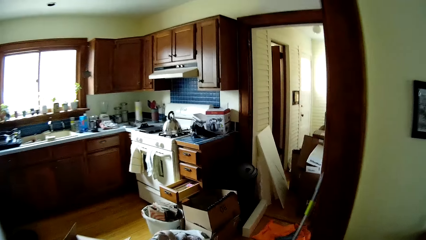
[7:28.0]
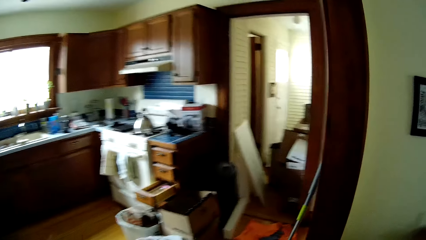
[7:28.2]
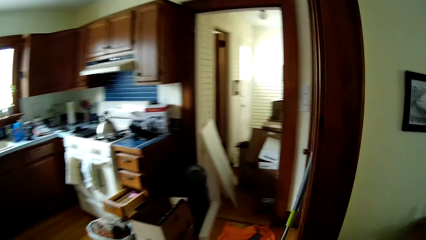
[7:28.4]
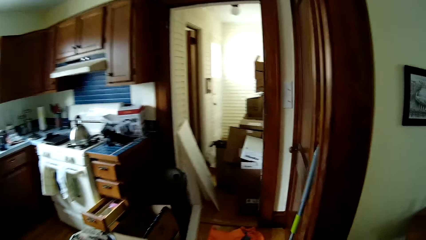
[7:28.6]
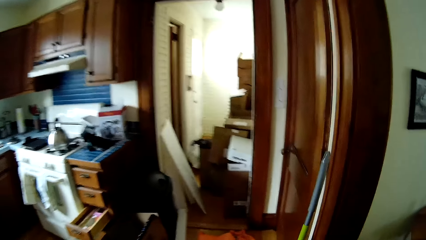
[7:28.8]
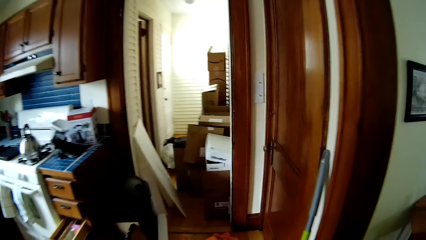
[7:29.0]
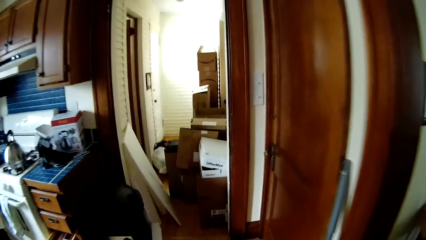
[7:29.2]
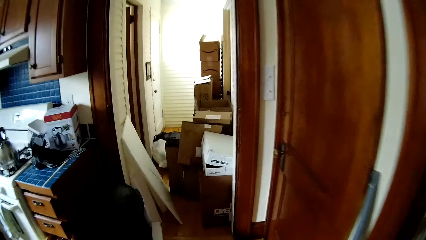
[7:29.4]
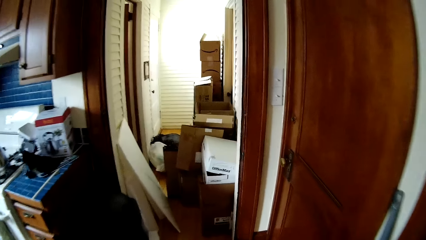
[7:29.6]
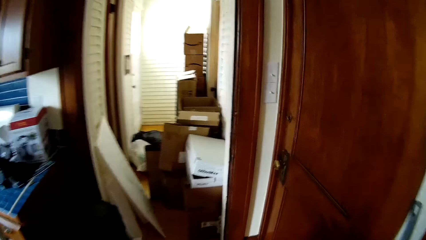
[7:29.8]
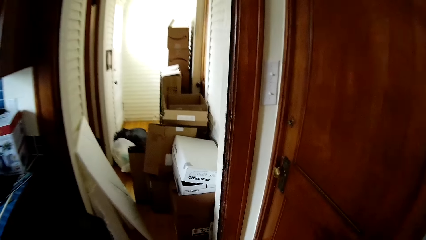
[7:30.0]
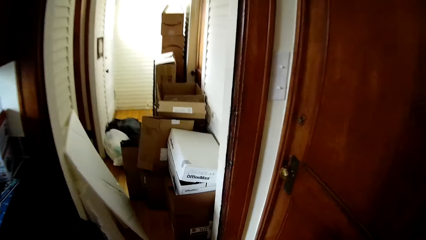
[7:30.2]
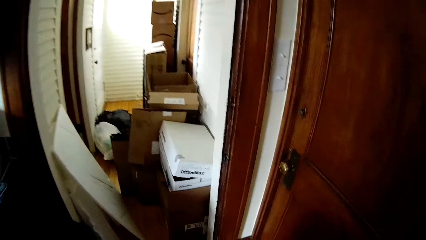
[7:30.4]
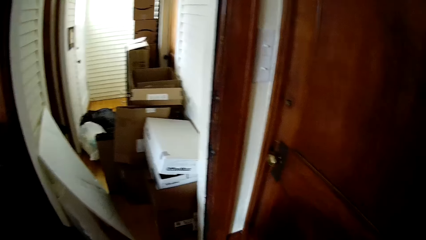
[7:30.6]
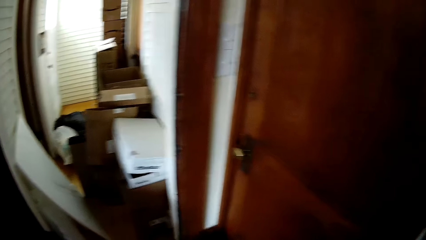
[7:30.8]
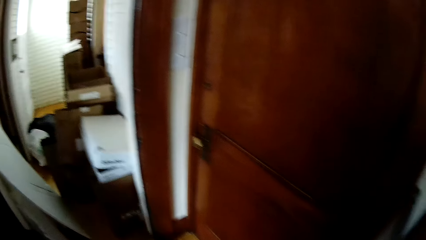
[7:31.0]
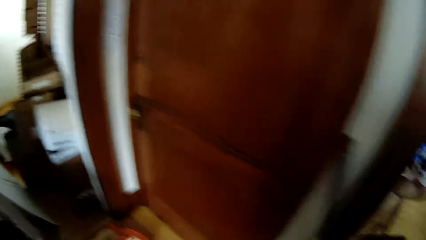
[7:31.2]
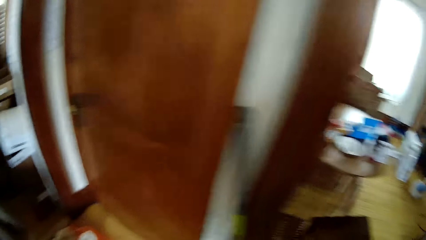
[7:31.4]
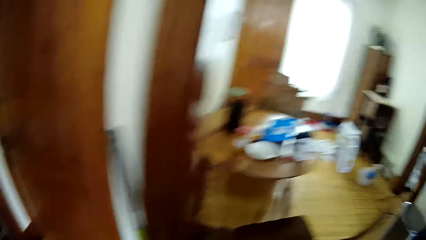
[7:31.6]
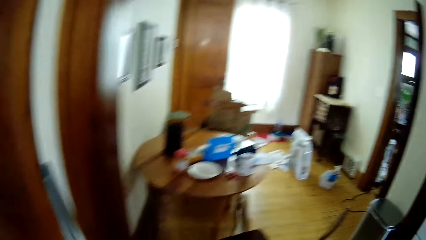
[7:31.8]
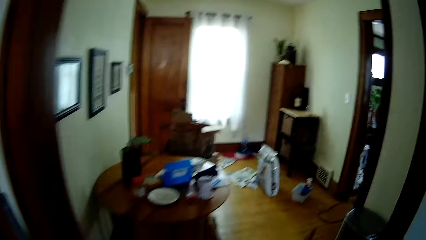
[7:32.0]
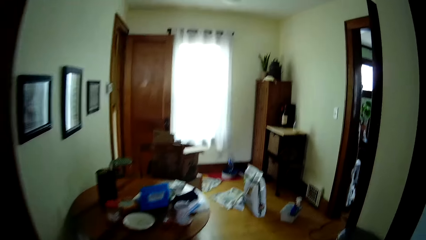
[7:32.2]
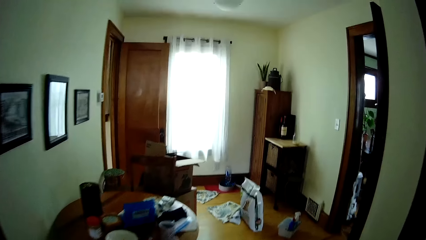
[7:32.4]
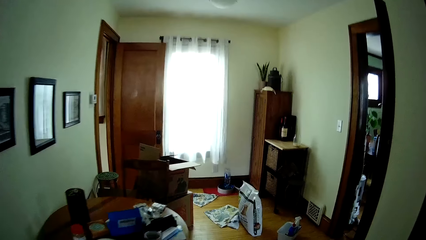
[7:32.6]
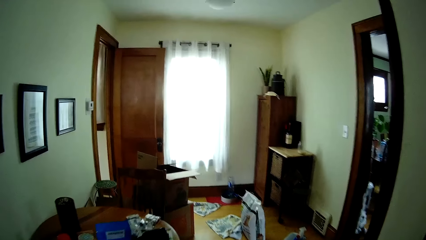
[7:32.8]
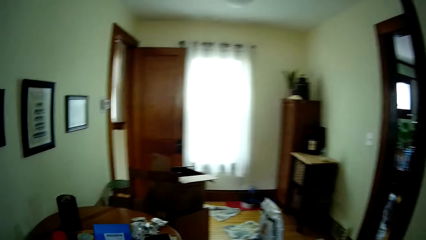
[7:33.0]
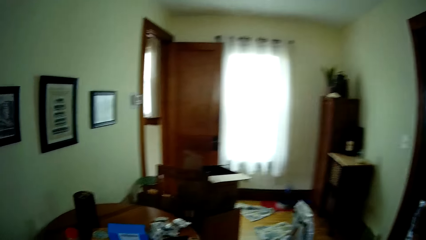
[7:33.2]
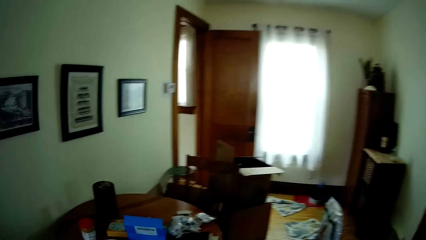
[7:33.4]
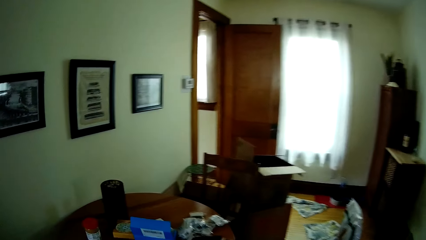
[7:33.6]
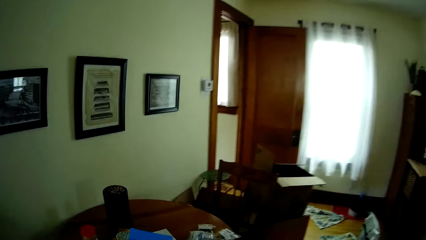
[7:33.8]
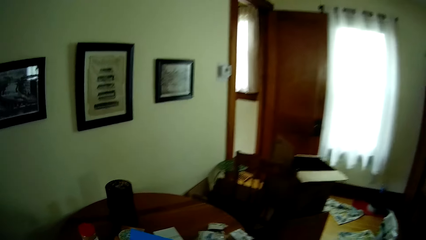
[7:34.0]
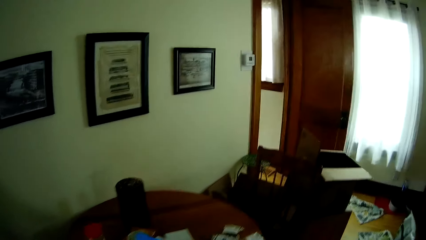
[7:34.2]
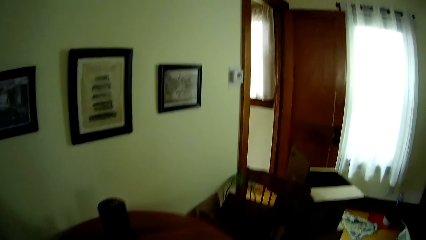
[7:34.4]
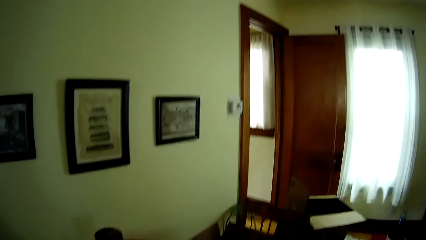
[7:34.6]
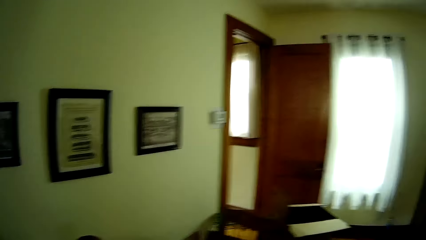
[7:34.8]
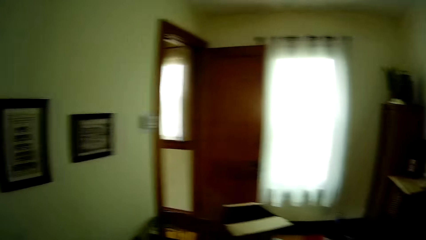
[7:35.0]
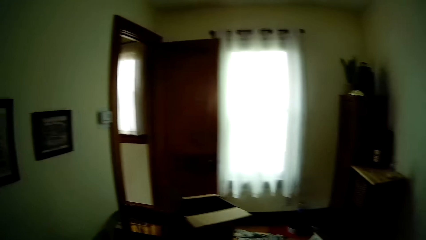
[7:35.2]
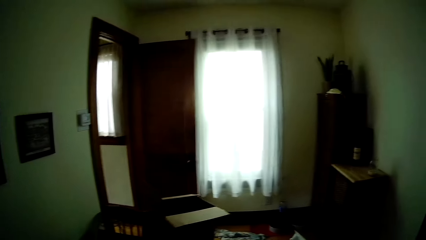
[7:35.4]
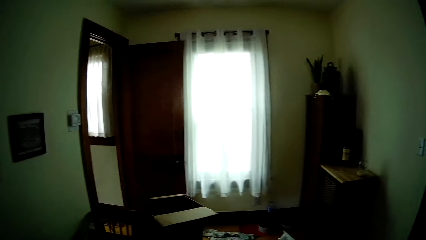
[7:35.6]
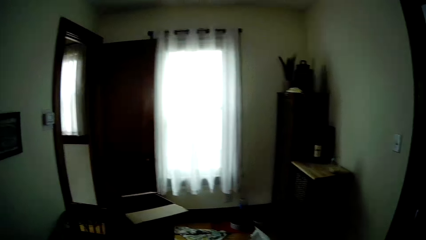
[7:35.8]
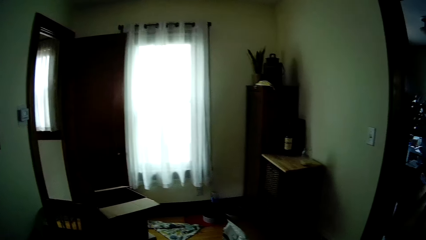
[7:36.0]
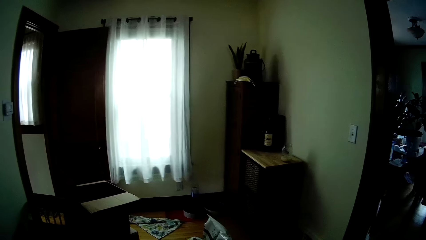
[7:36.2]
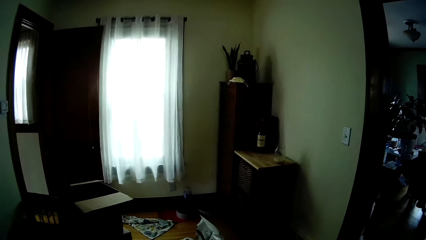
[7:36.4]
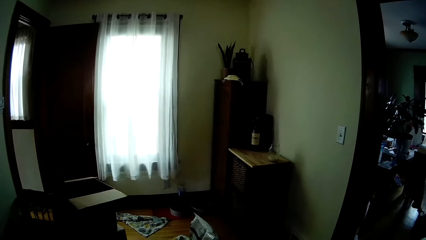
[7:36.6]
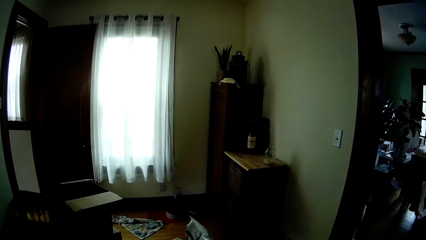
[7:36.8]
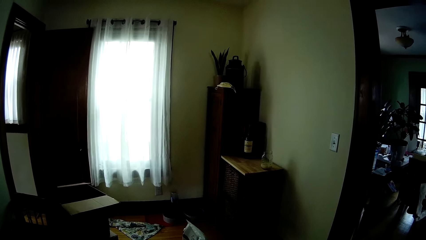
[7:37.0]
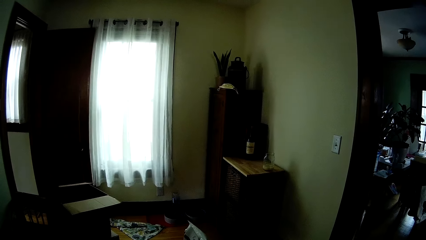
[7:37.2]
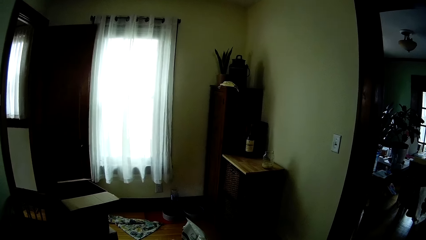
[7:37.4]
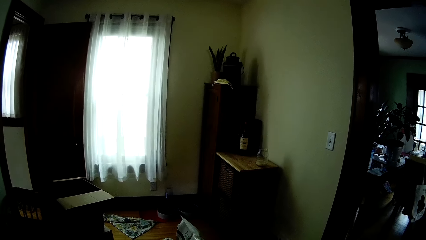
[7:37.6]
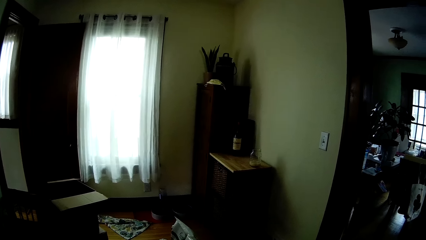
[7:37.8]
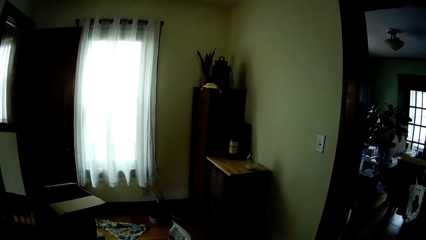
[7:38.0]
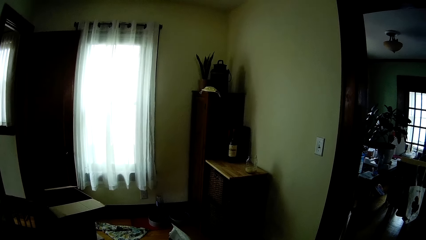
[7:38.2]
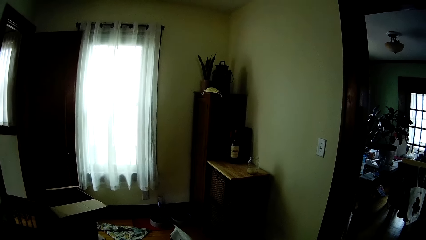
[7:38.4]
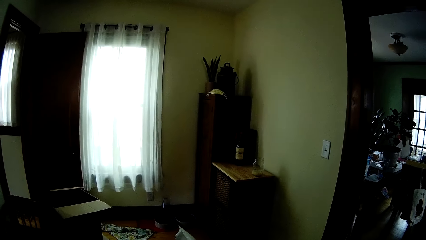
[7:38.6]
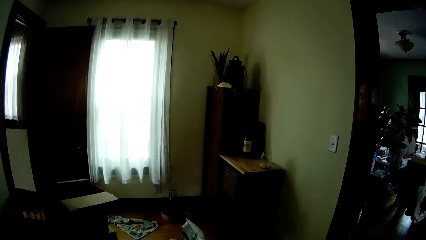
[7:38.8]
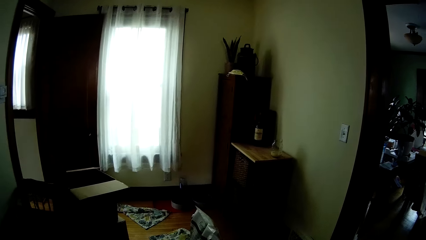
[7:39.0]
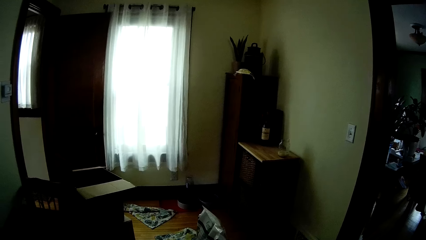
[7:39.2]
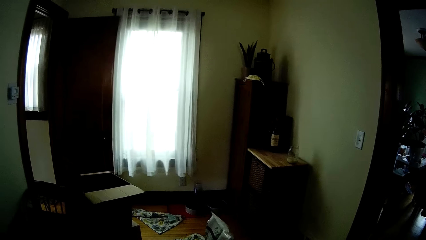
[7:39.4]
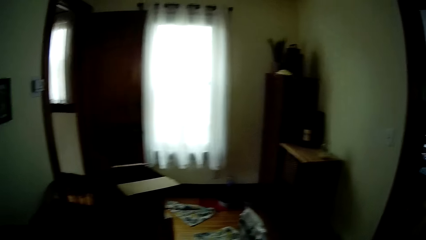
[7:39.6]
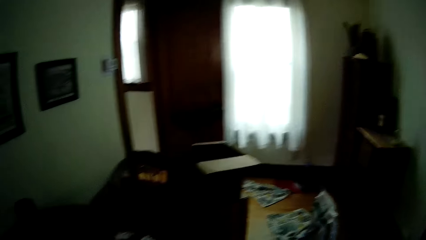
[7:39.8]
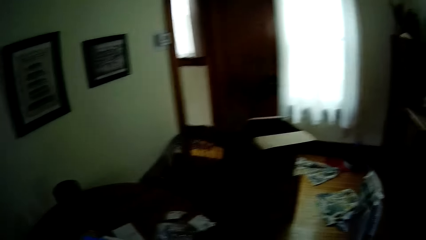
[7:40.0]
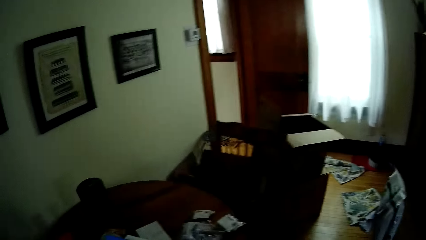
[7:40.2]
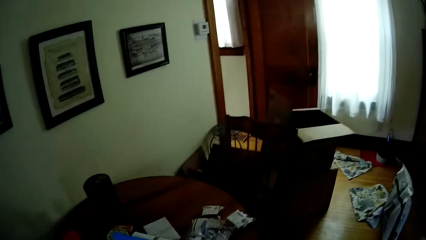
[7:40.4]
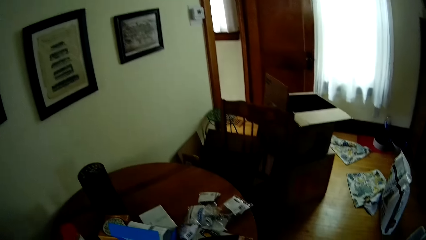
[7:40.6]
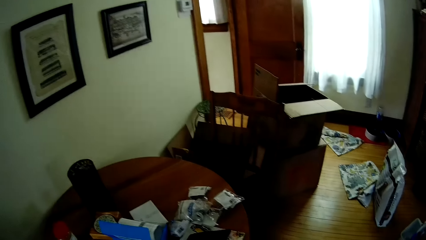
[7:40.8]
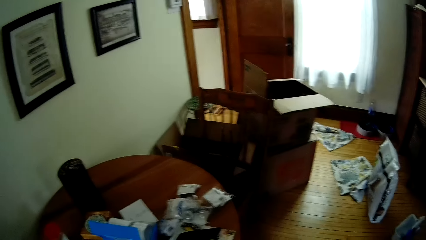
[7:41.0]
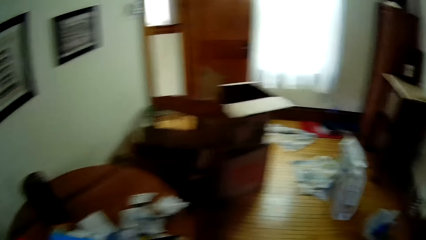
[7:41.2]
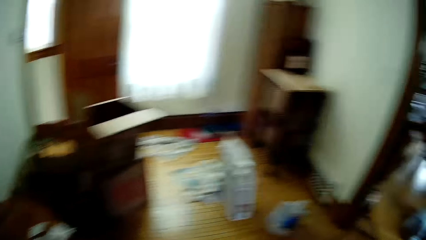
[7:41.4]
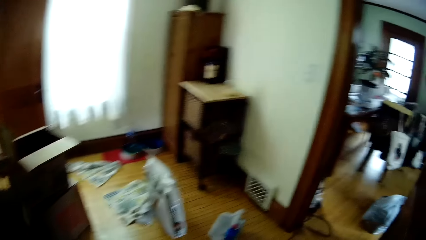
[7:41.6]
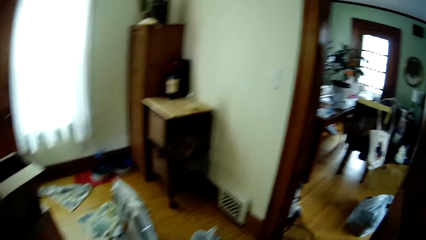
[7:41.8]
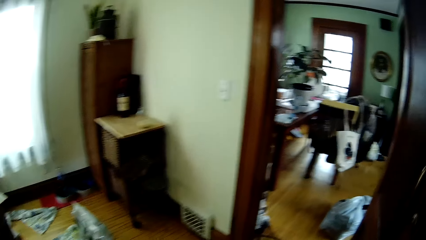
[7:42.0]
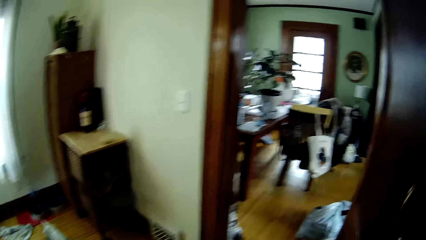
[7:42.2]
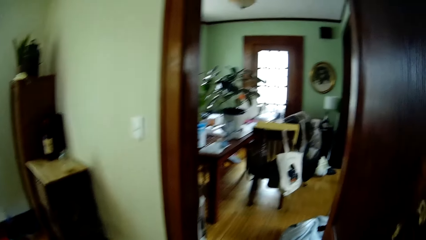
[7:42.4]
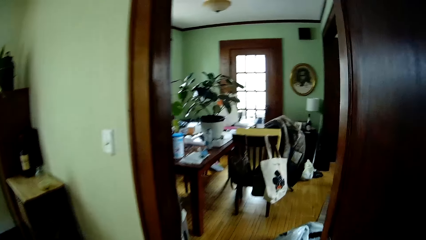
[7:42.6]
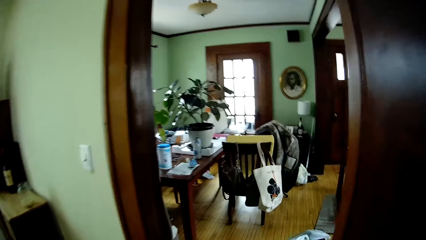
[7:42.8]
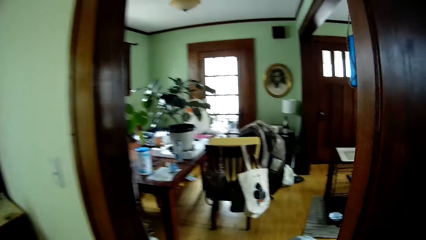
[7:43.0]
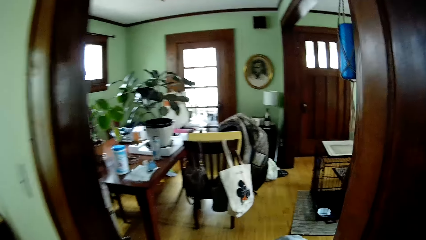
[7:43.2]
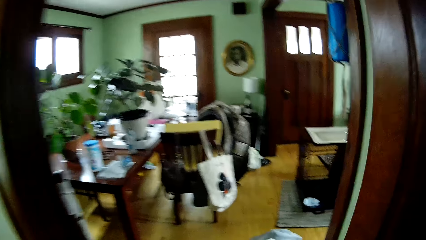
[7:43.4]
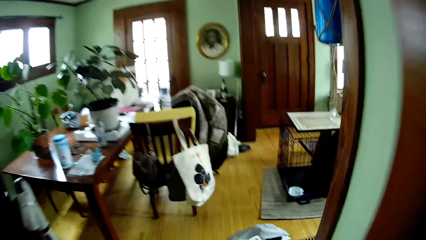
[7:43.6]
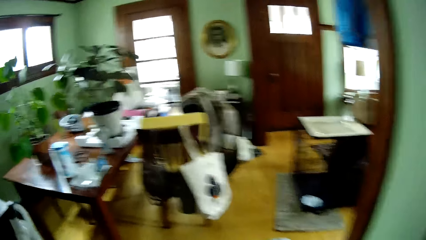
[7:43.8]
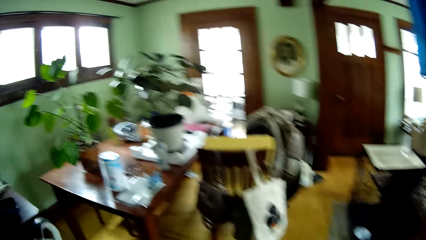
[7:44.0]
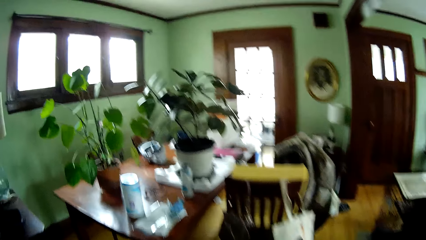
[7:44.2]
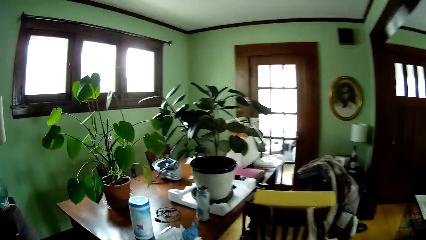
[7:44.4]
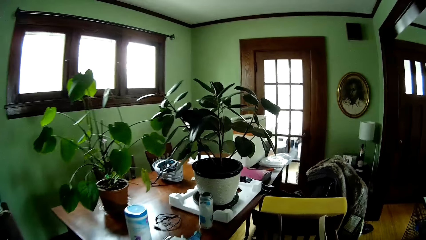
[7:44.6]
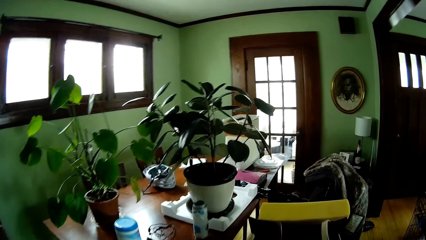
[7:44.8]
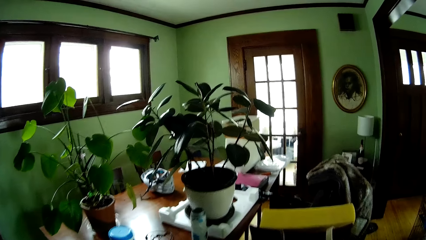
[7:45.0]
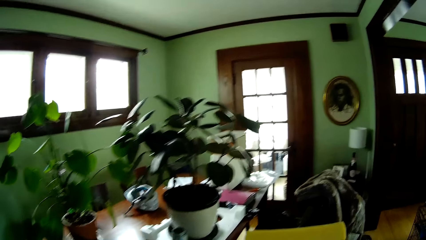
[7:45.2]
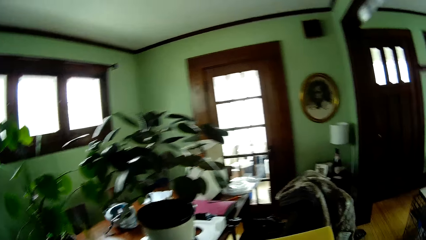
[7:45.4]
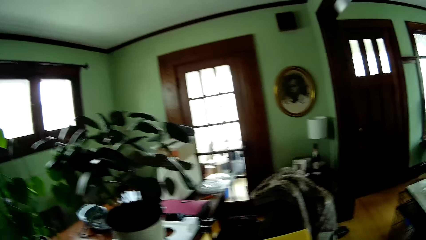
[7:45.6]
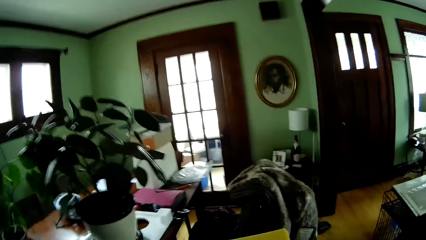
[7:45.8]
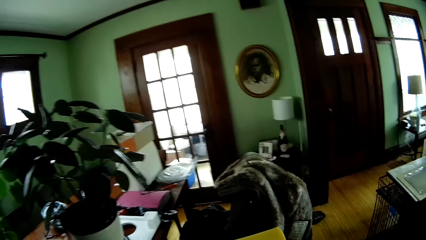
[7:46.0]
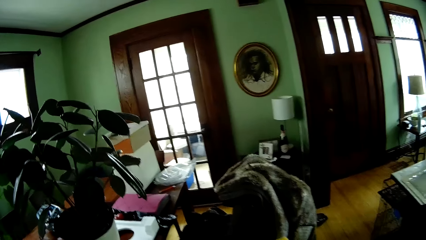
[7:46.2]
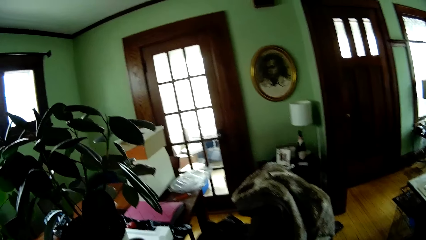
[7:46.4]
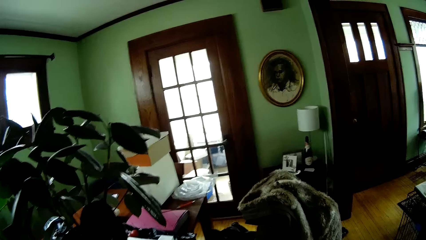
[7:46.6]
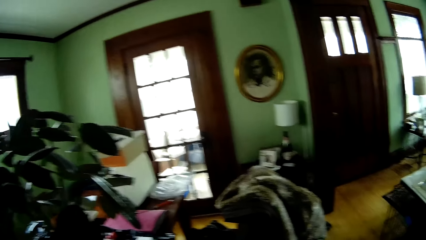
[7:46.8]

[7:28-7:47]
The camera wearer walks towards the brown table. They look around. They walk into the living room. They walk towards a potted plant on a dining table.
